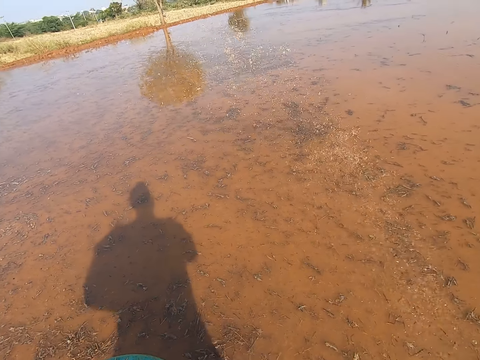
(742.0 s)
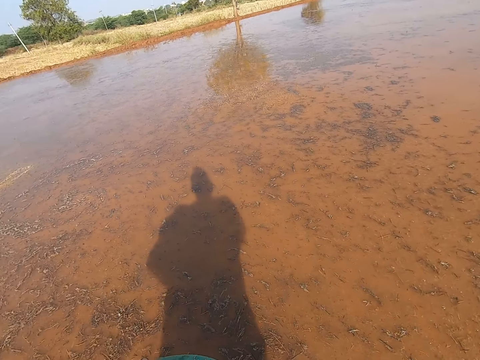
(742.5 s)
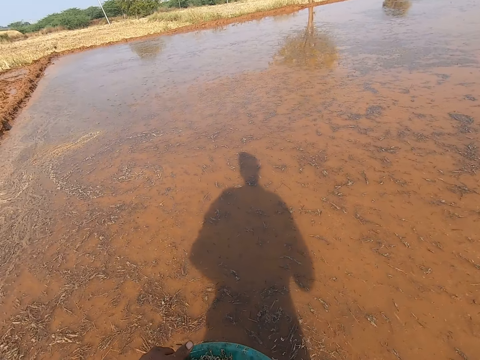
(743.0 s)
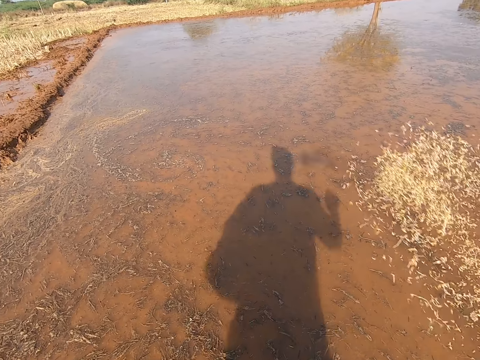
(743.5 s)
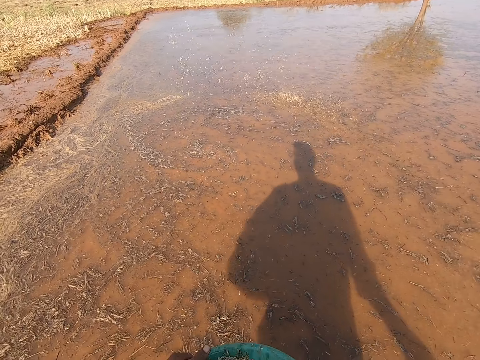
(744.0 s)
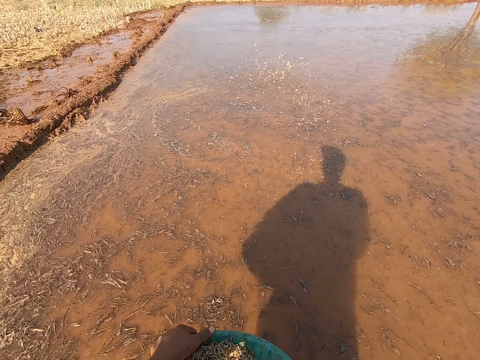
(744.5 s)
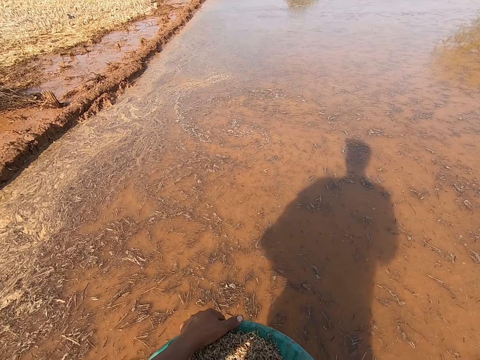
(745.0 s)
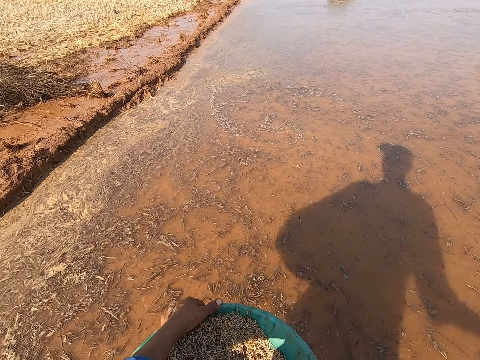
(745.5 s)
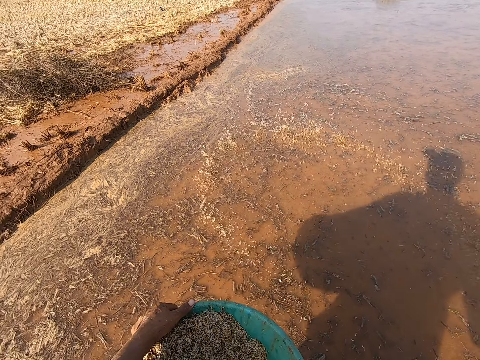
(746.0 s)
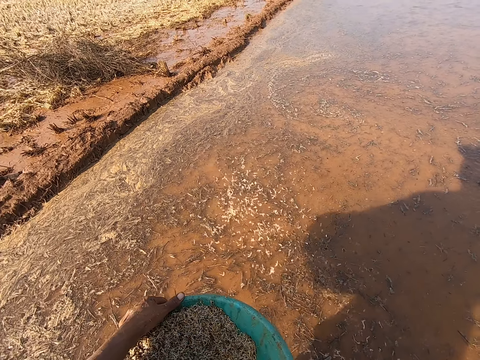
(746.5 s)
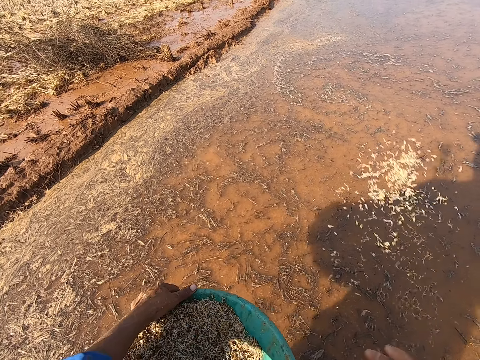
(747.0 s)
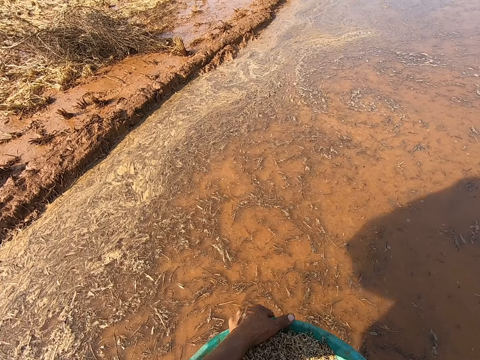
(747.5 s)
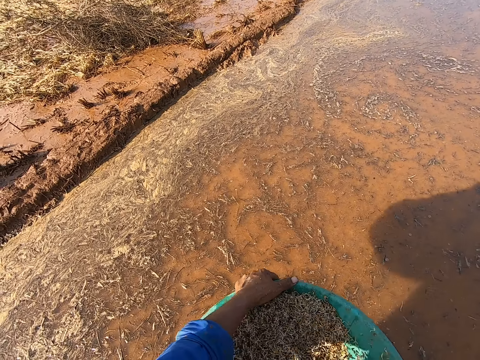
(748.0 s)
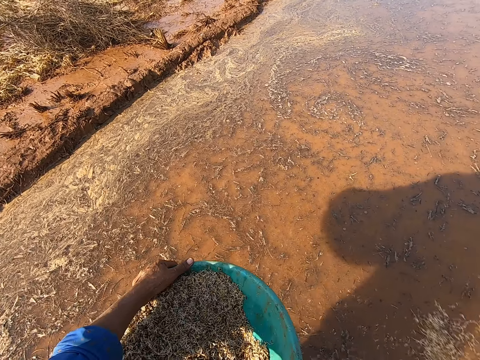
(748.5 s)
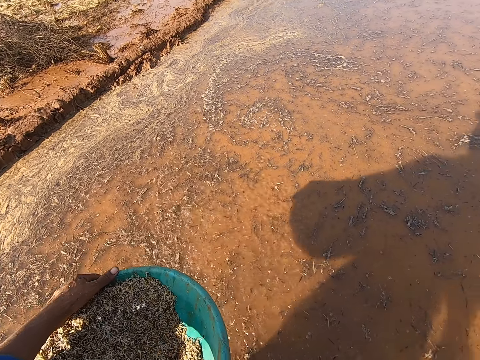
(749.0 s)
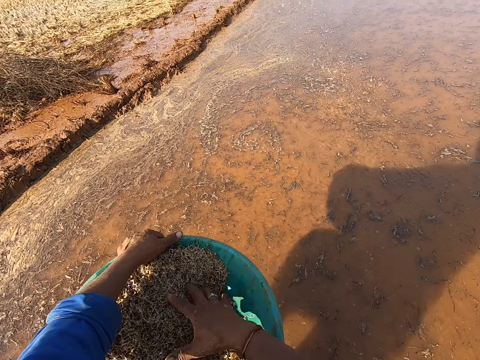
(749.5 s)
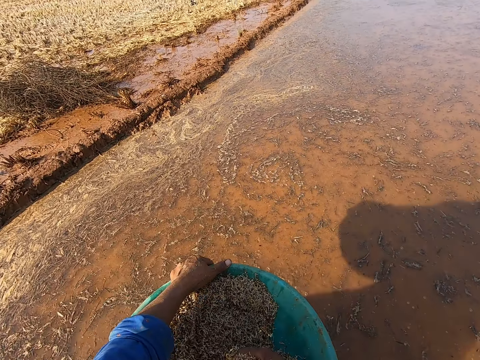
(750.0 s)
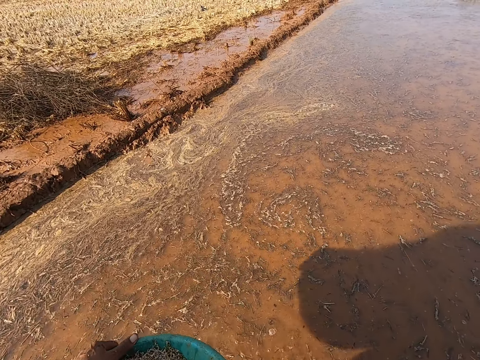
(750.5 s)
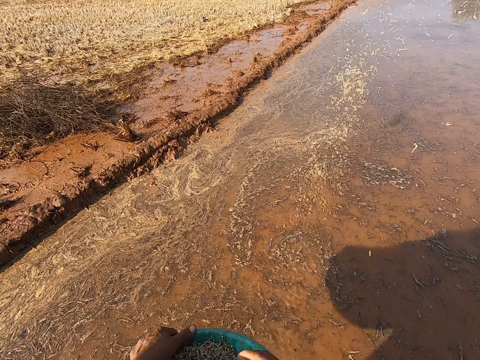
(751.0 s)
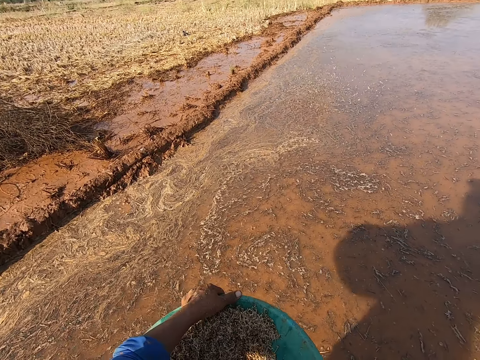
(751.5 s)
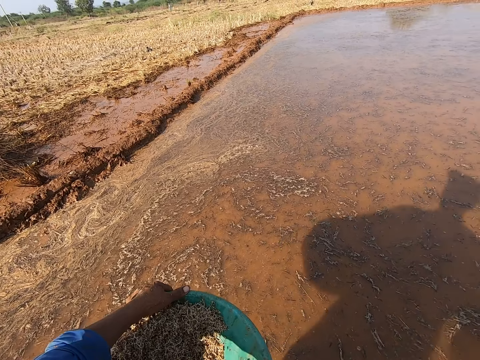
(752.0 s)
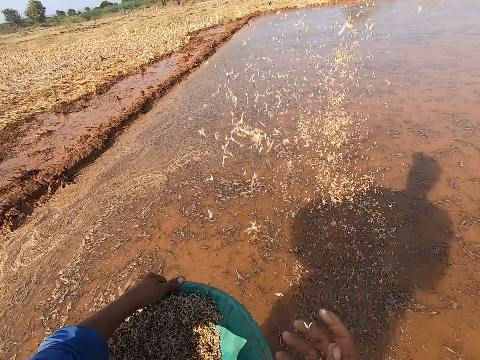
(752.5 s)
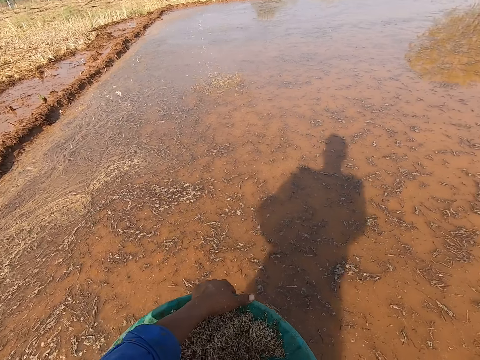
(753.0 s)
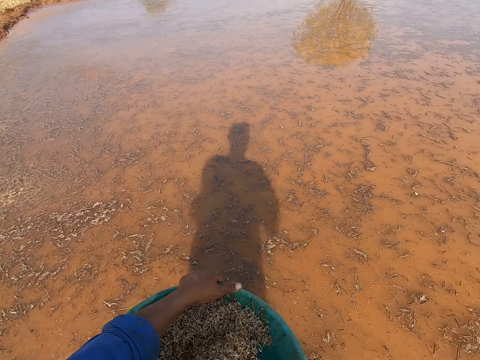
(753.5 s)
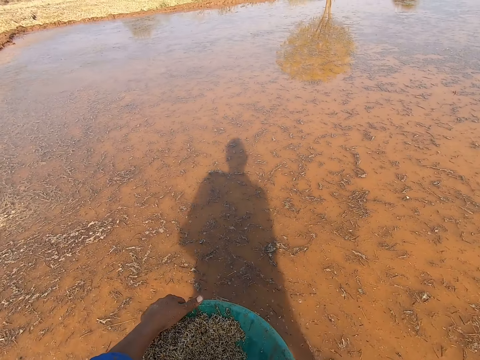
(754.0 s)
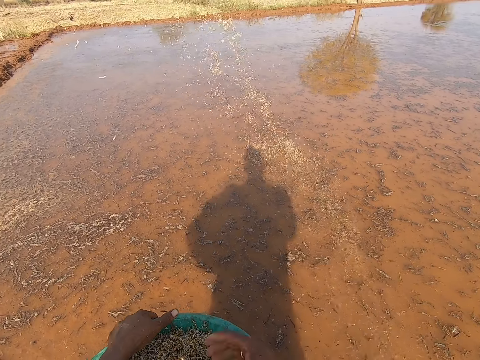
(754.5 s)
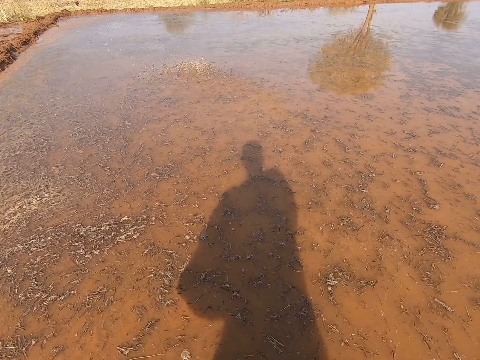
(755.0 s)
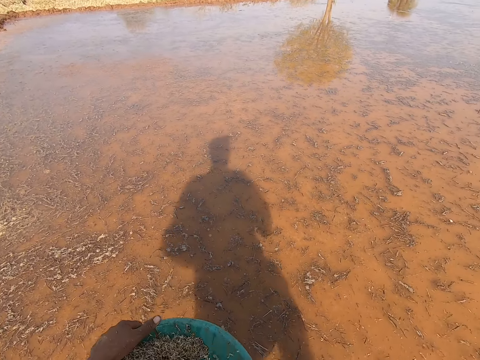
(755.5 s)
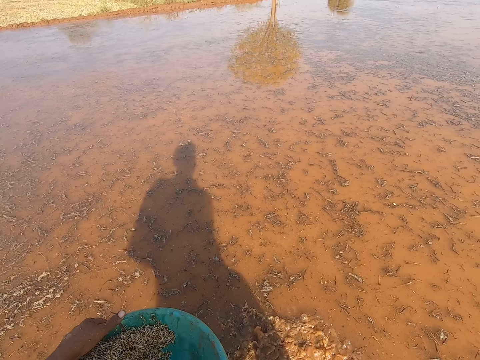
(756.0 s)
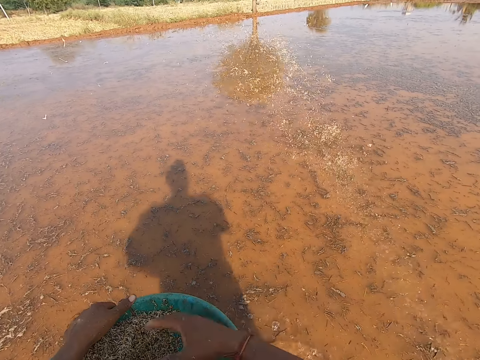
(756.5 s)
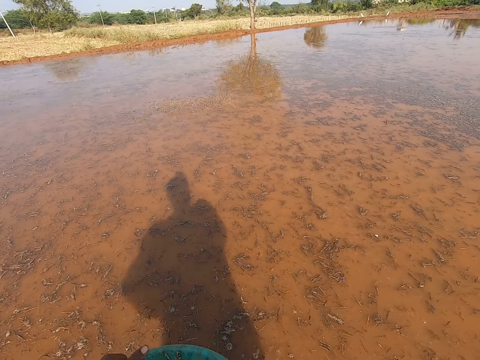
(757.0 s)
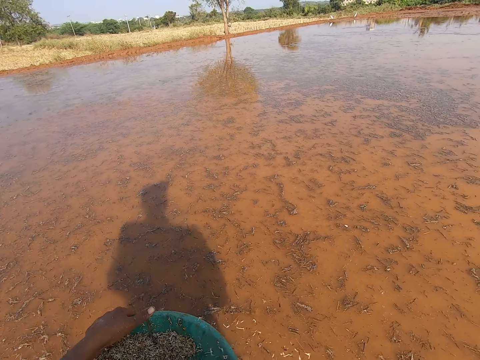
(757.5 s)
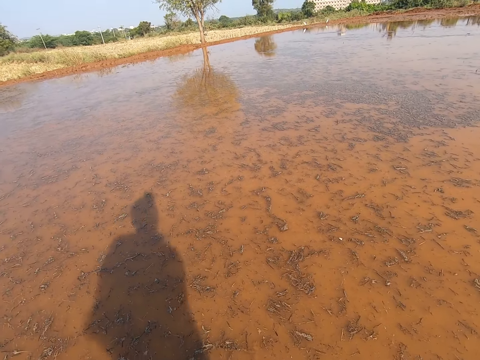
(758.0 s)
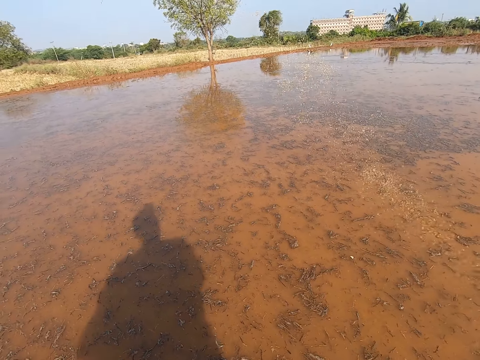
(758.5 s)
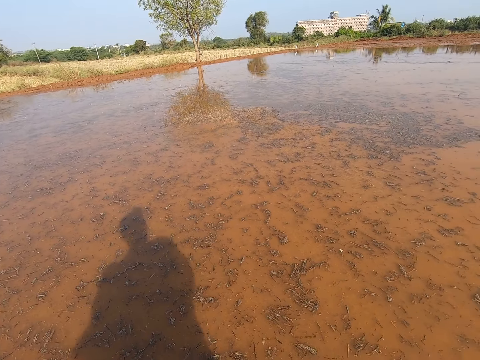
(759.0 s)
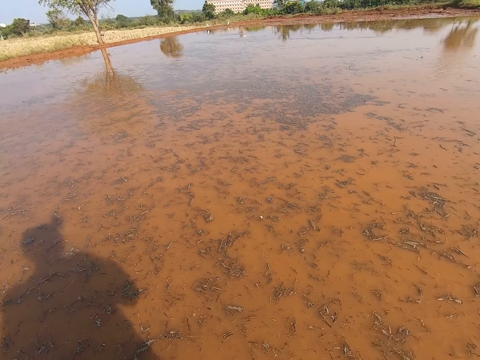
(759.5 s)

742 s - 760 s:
The camera wearer sprinkles some barley straw from his right hand into the pond. He sprinkles some barley straw again. He picks something with his right hand. He sprinkles some barley straw from his right hand into the pond. He scoops some barley straw from the bowl in his left hand with his right hand. He sprinkles the barley straw from his right hand into the pond. He sprinkles some barley straw from his right hand into the pond. He scoops some barley straw from the bowl in his left hand with his right hand. He sprinkles the barley straw from his right hand into the pond. He sprinkles some barley straw from his right hand into the pond. He scoops some barley straw from the bowl in his left hand with his right hand. He sprinkles the barley straw from his right hand into the pond.

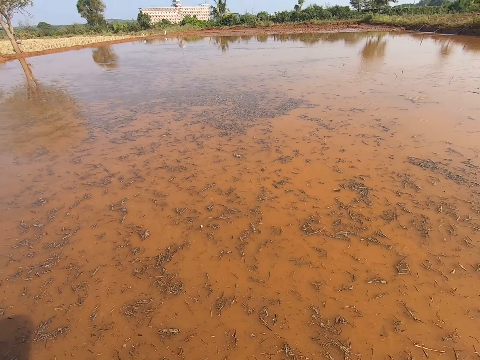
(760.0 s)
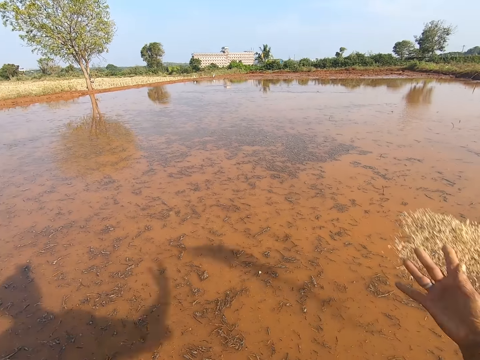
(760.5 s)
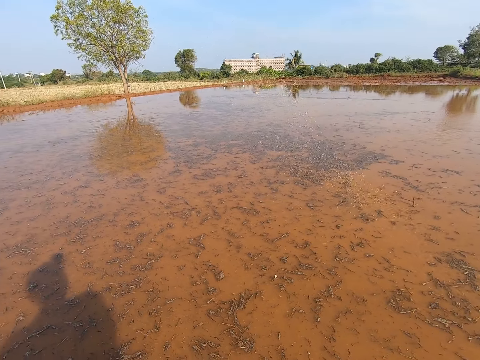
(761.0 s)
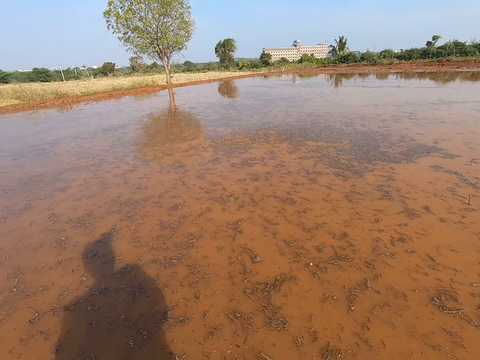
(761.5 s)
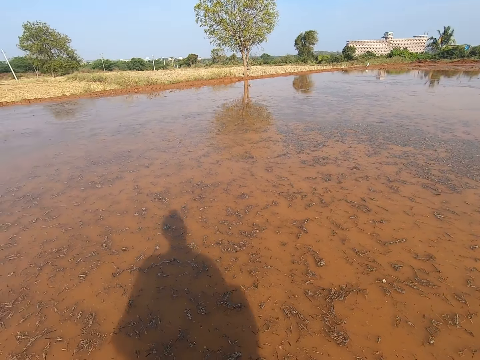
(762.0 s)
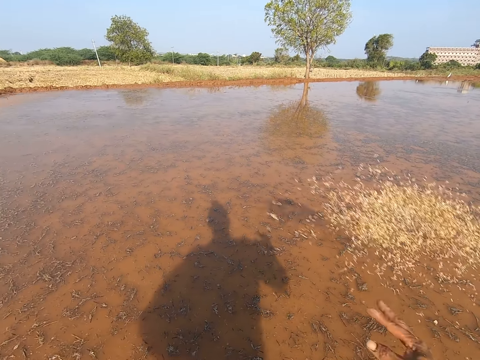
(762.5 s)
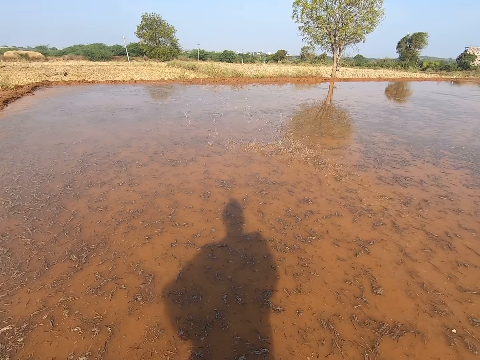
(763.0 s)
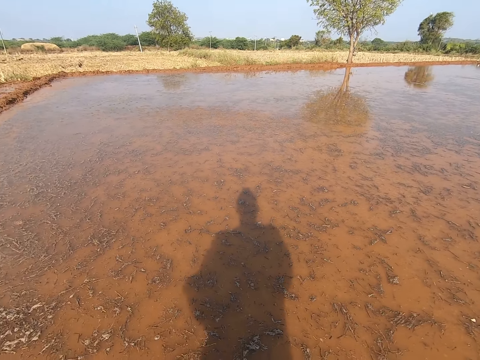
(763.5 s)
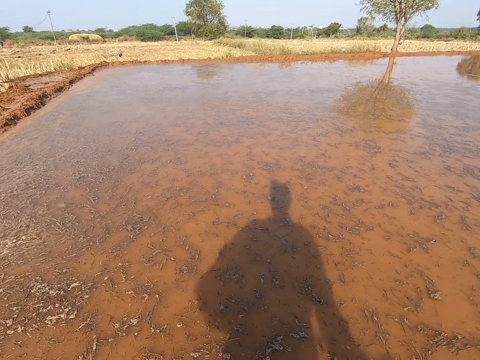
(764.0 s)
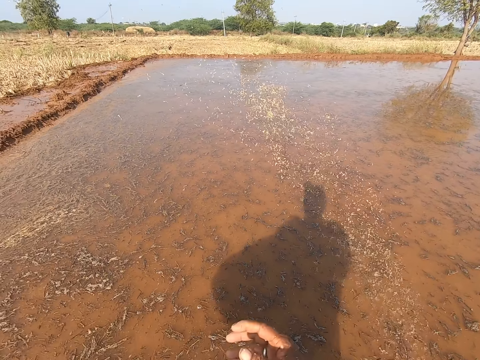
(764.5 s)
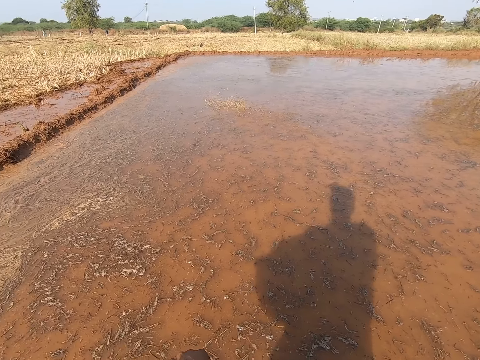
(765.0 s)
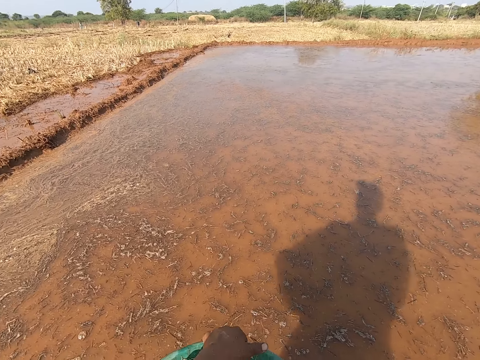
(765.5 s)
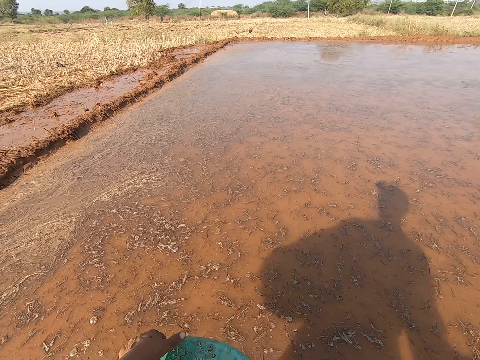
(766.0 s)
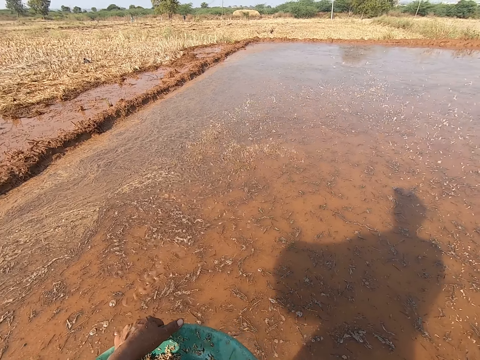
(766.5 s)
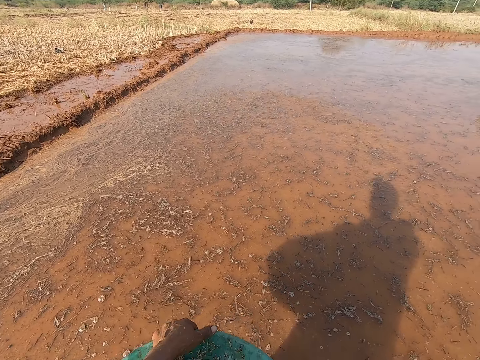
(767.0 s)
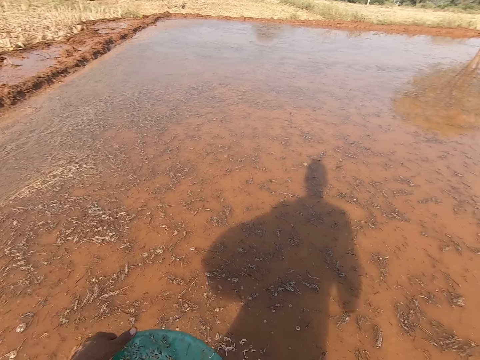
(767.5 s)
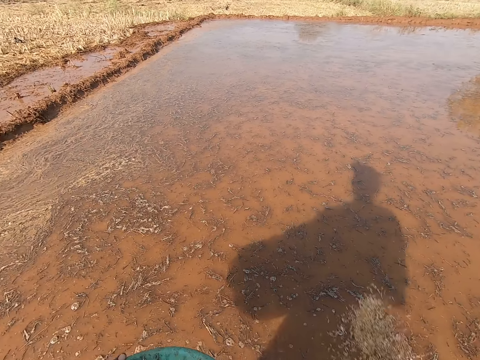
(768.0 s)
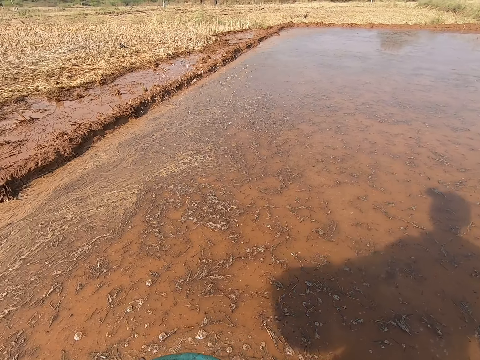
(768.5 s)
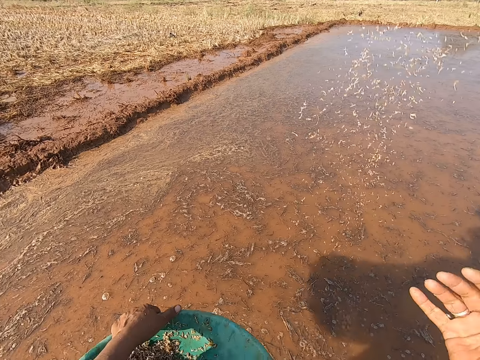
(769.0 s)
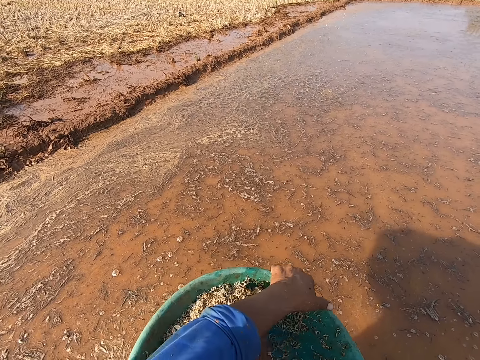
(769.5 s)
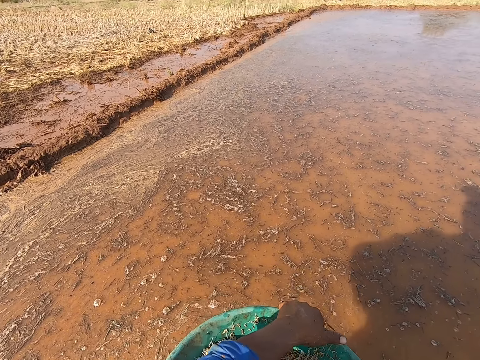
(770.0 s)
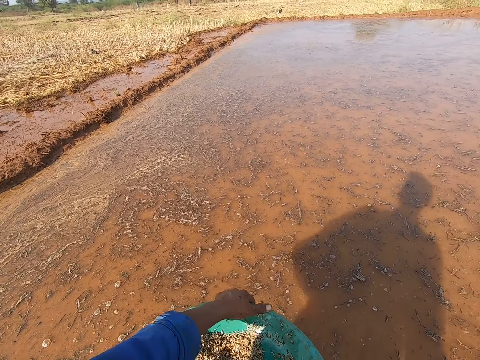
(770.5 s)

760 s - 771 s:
The camera wearer sprinkles some barley straw from his right hand into the pond. He sprinkles some barley straw repeatedly. He scoops some barley straw from the bowl in his left hand with his right hand.
